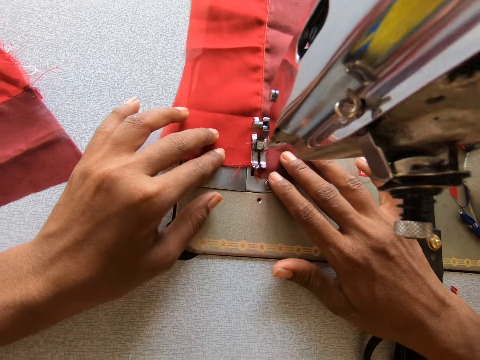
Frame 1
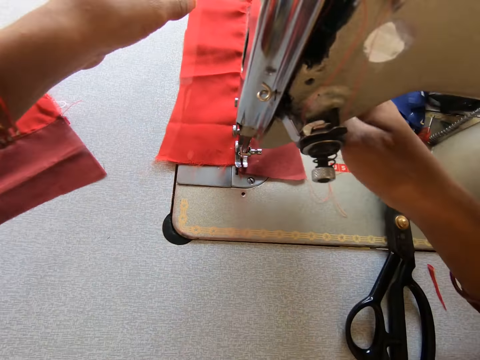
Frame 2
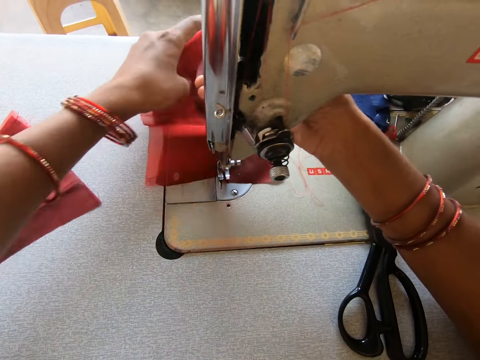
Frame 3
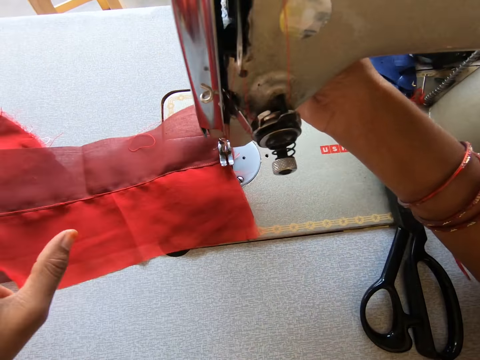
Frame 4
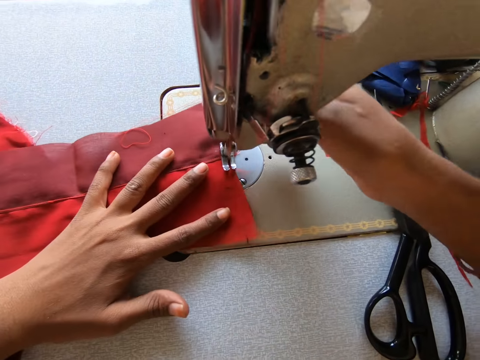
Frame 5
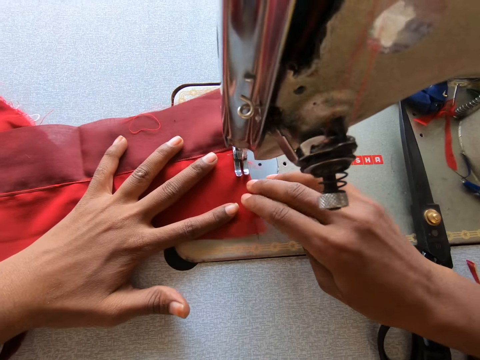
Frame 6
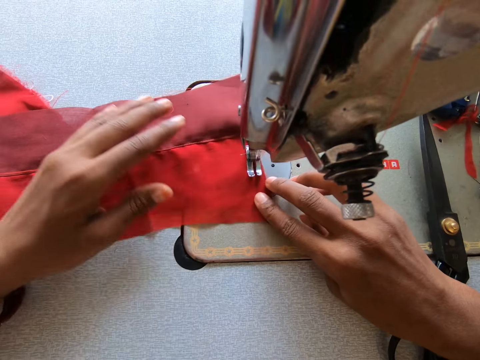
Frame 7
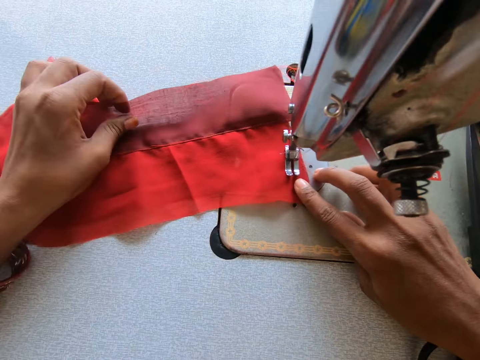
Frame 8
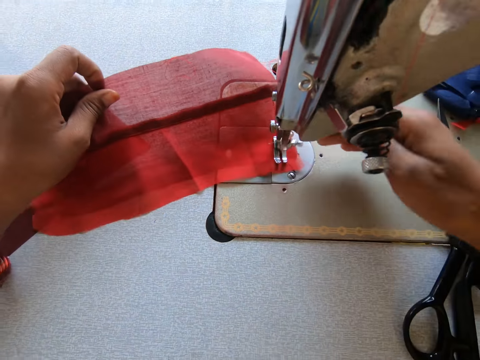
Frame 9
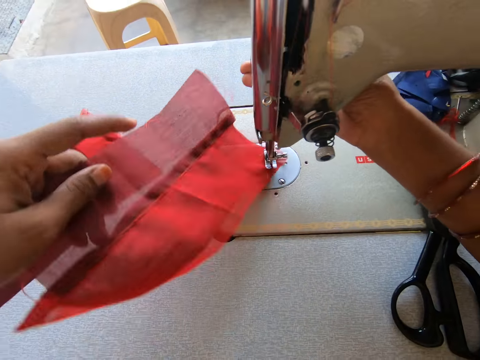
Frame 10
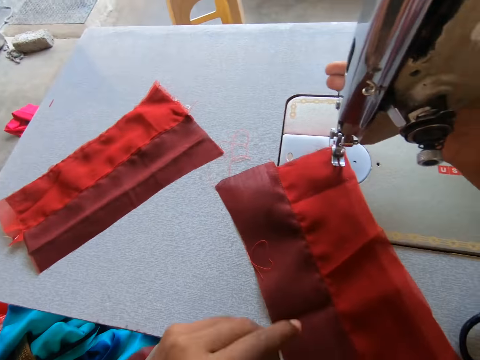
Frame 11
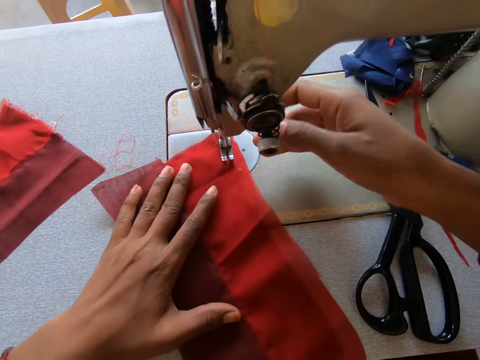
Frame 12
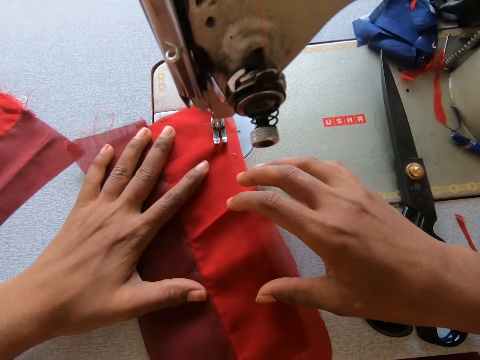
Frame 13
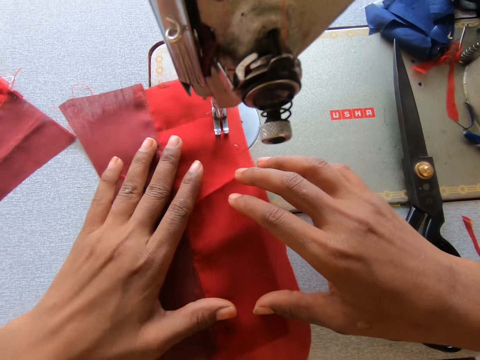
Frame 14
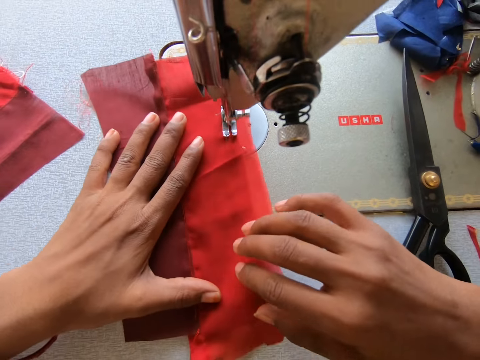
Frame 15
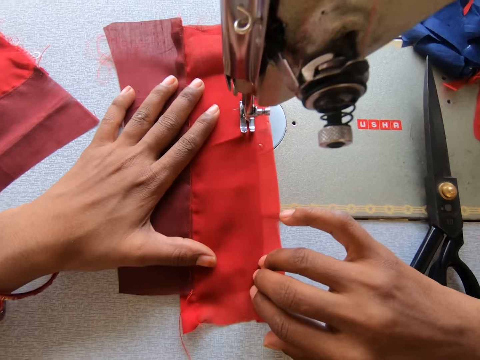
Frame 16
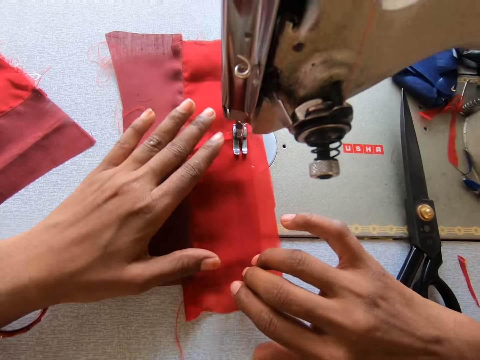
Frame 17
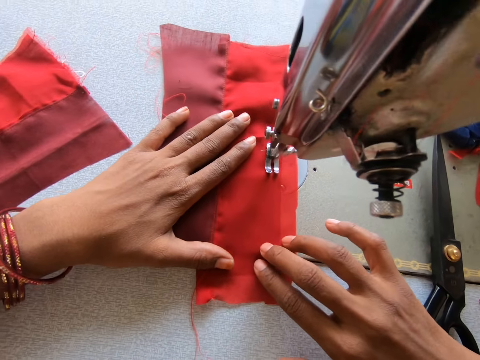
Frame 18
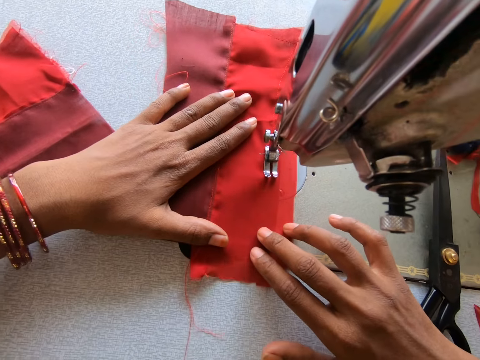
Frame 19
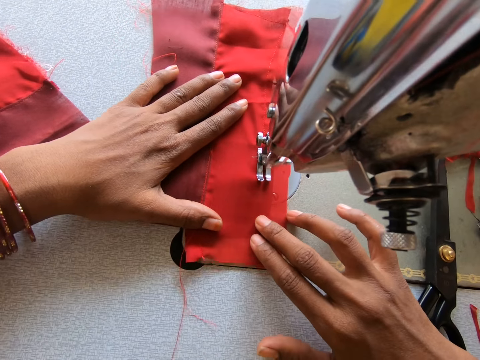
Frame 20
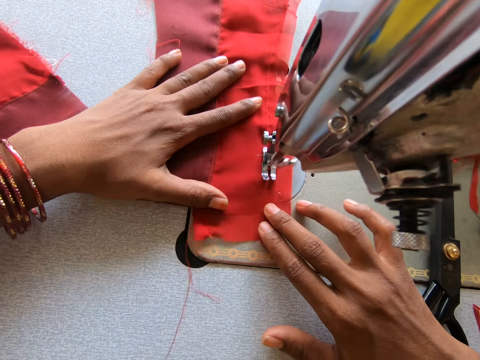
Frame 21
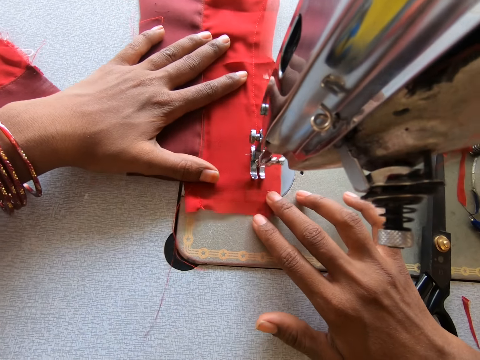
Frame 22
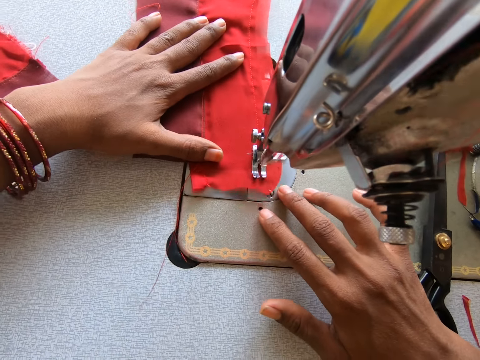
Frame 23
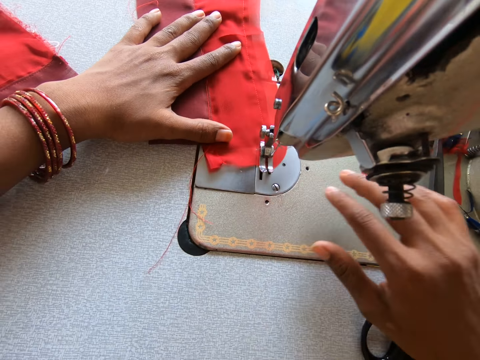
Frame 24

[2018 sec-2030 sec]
The camera wearer moves the fabric and turns the fabric. They sew the fabric. They hold the reverse lever. They move the fabric. They sew the fabric.

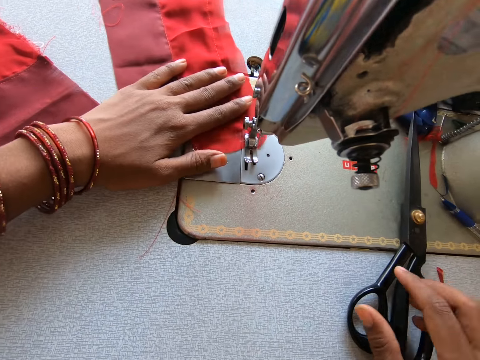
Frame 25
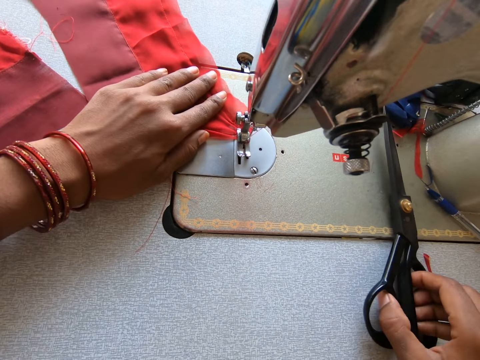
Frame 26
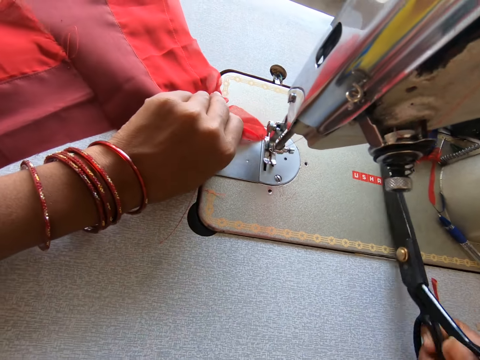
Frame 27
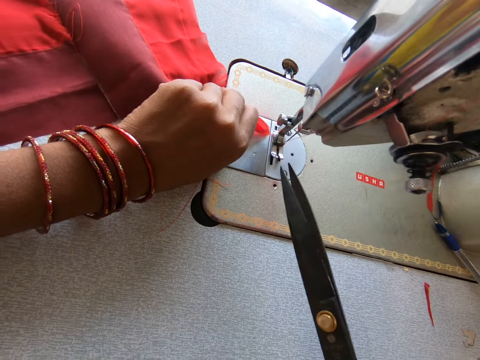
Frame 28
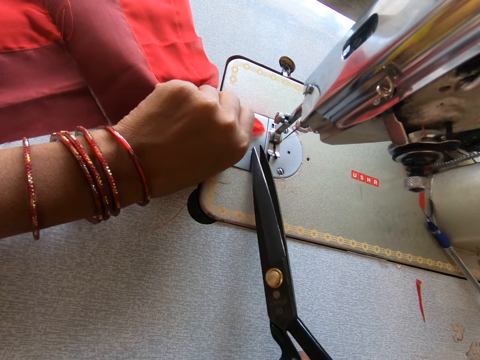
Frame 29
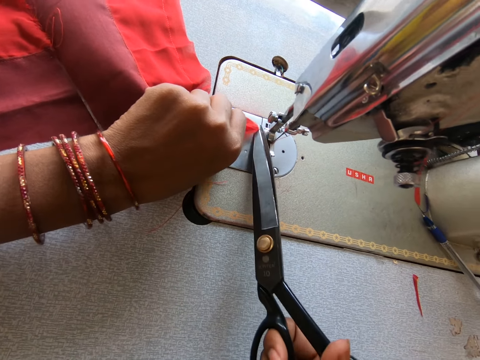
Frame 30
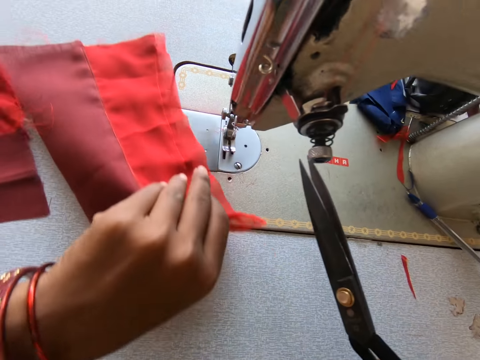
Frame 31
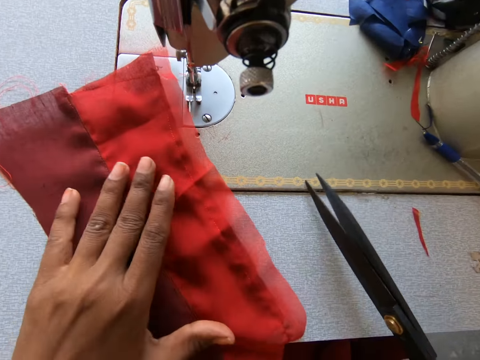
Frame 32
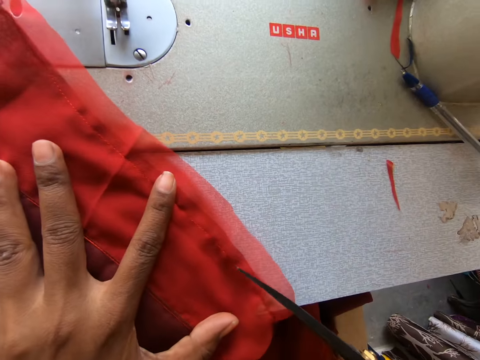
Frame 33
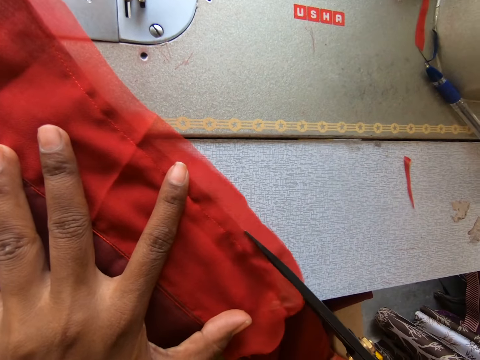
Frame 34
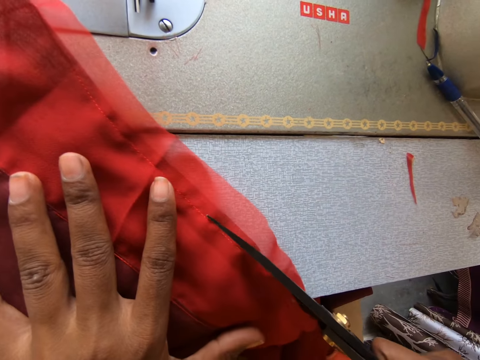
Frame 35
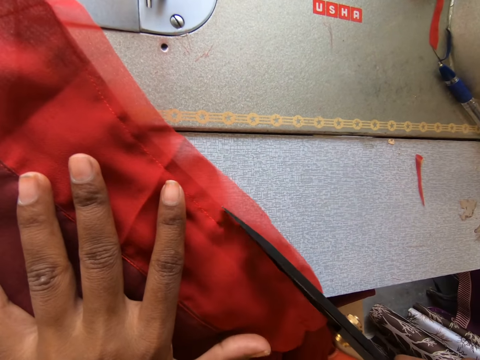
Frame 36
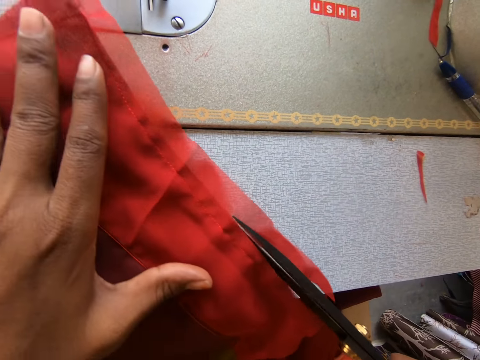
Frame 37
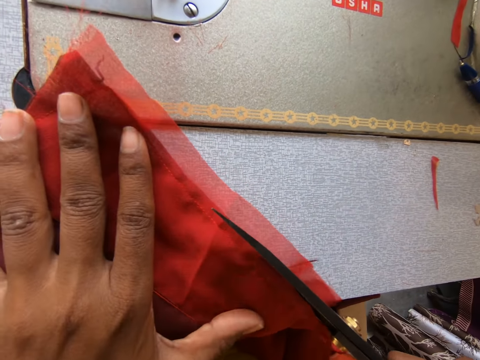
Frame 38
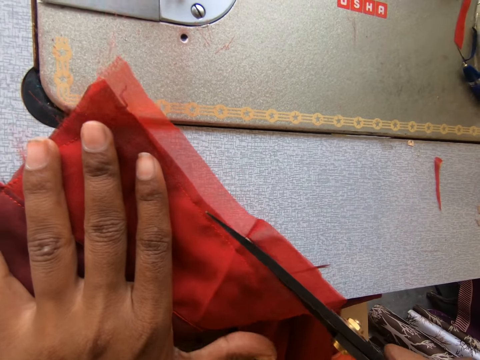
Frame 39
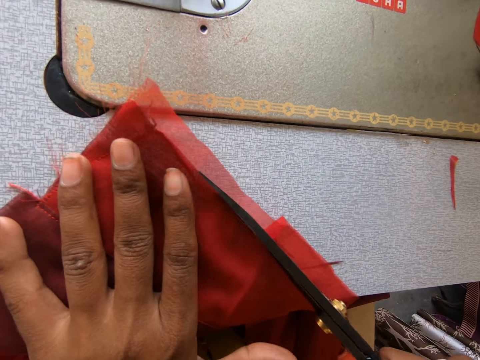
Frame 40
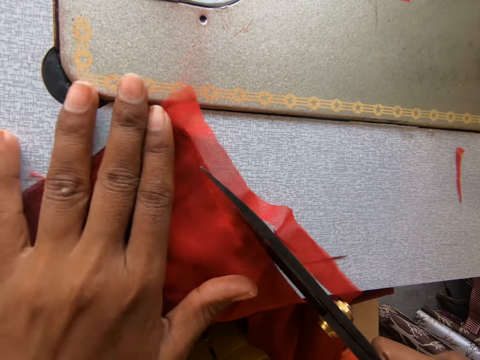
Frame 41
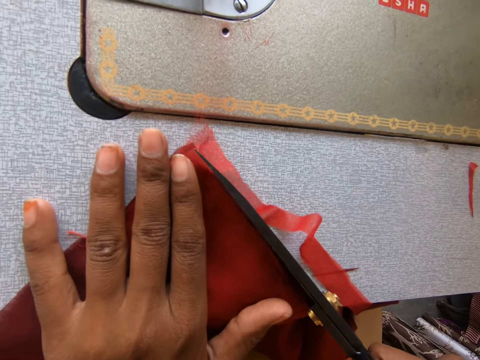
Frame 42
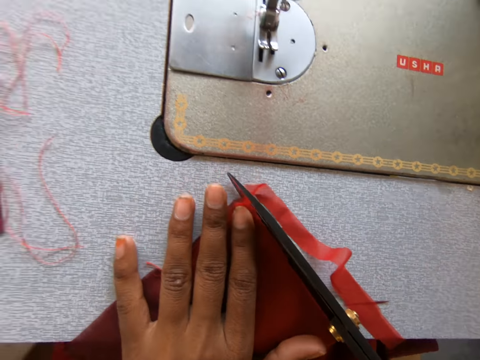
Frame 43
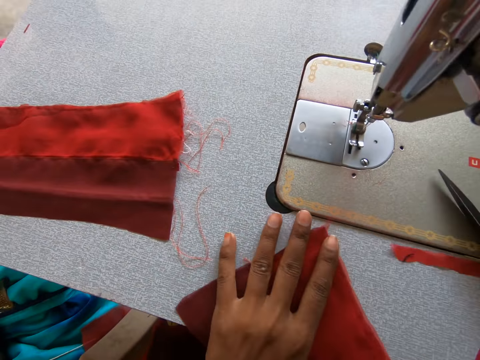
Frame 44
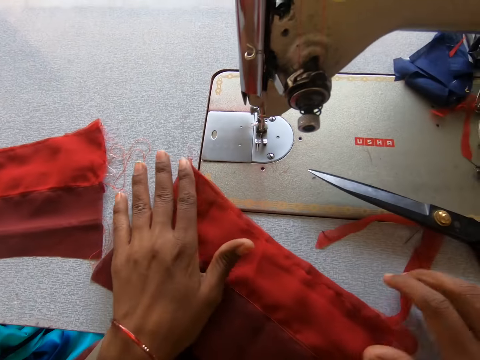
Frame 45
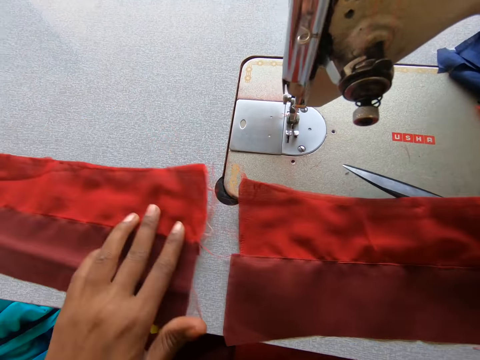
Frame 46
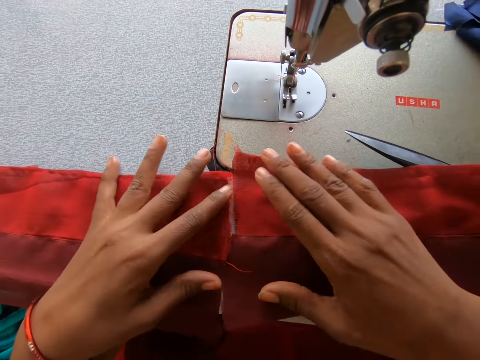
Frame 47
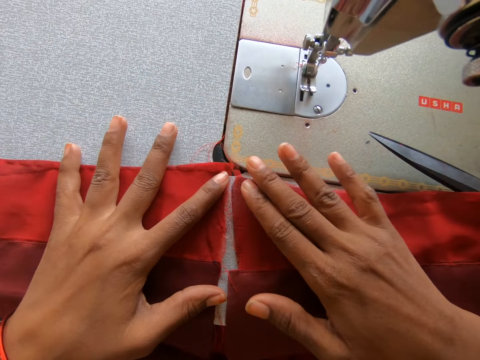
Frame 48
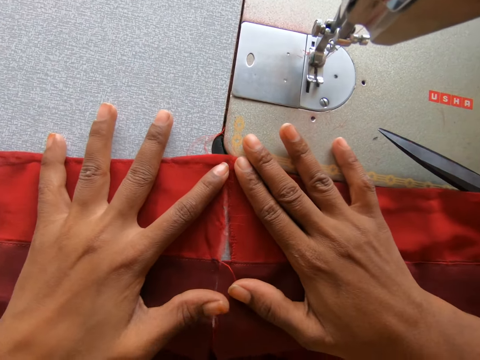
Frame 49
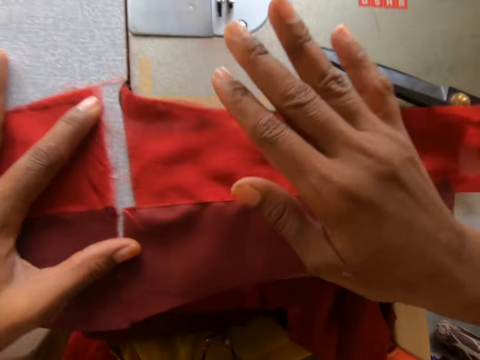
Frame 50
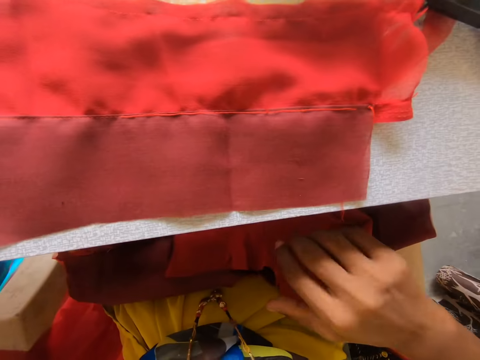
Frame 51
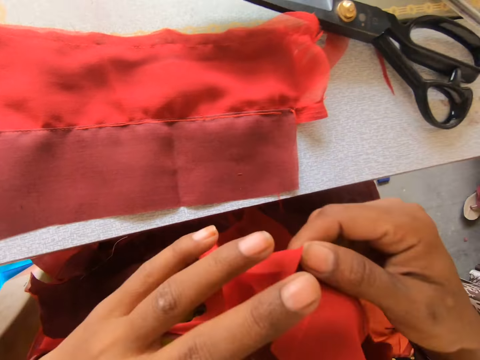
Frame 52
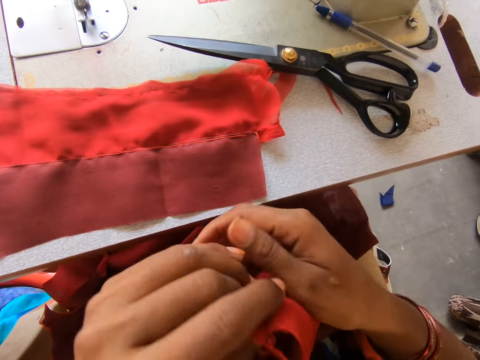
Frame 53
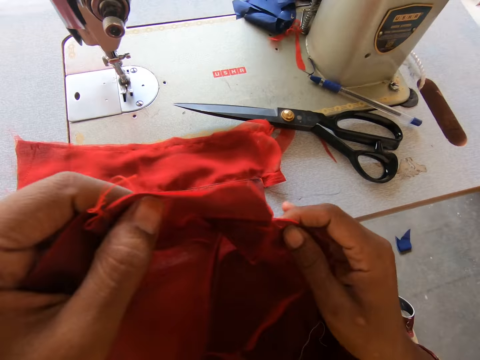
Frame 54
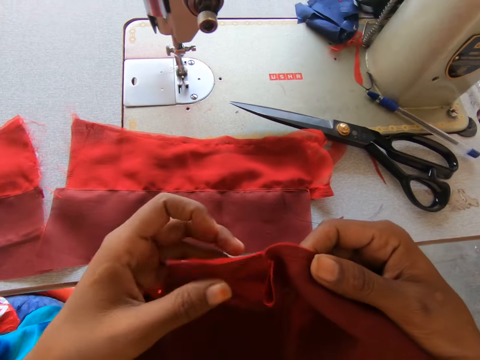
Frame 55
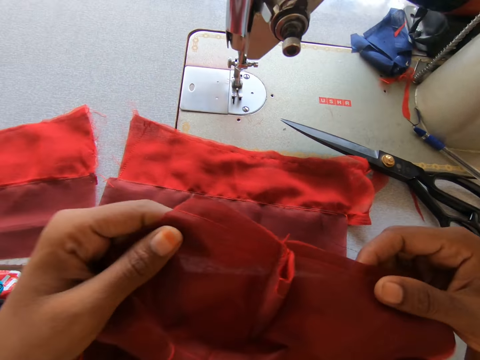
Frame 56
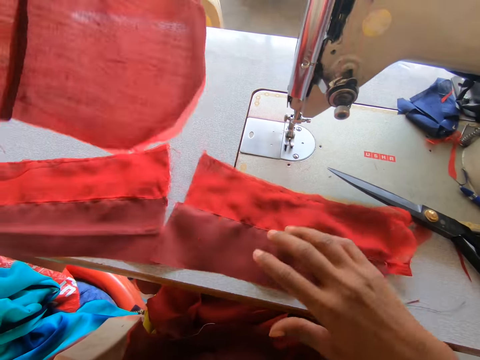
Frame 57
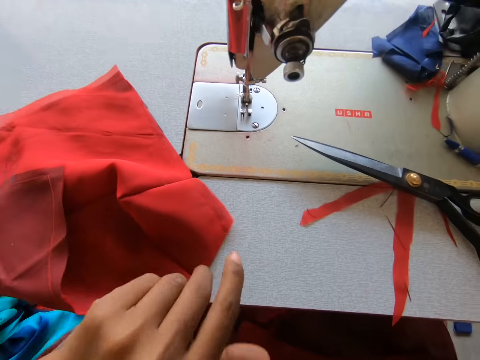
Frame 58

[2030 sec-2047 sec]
The camera wearer picks up the scissors. They cut off the thread. They pull the fabric. They trim the edges of the fabric. They put the scissors back to the sewing machine. They join the cloth. They measure the two pieces of fabric. They take a fabric from the box and hold the fabric firmly.
